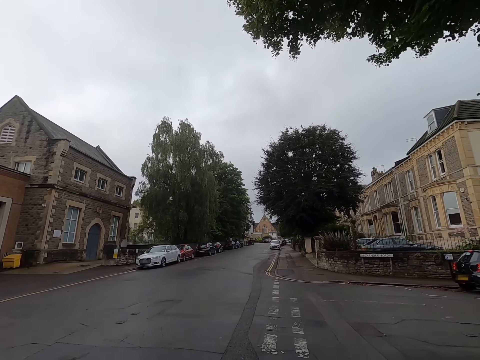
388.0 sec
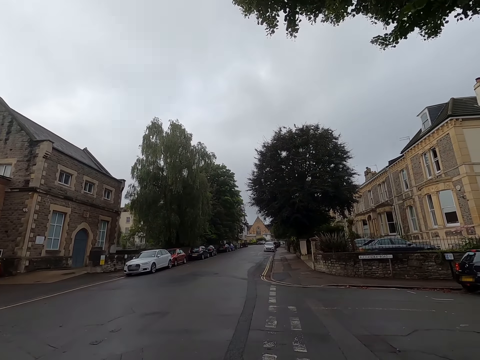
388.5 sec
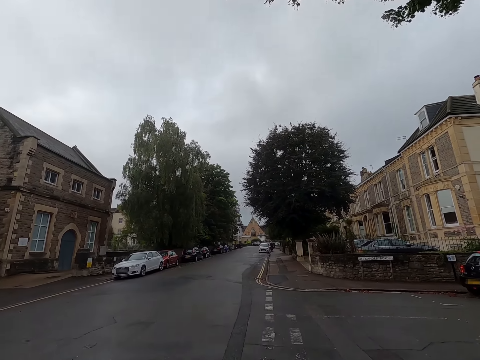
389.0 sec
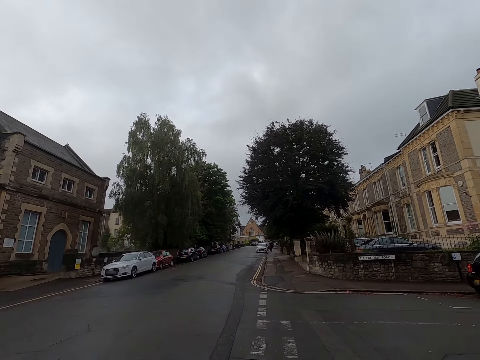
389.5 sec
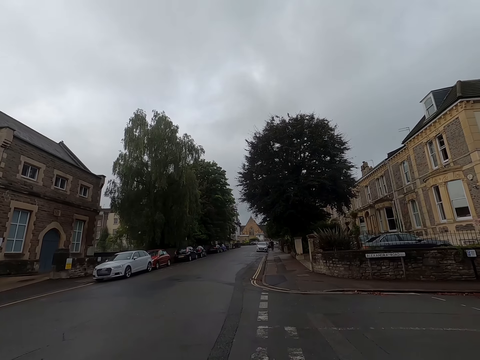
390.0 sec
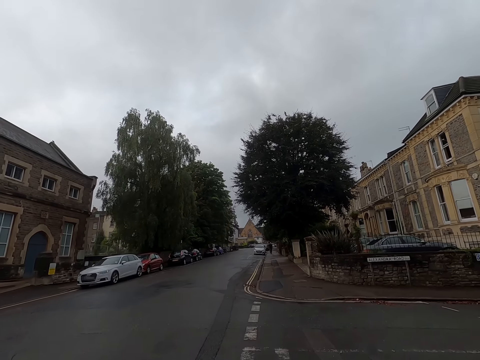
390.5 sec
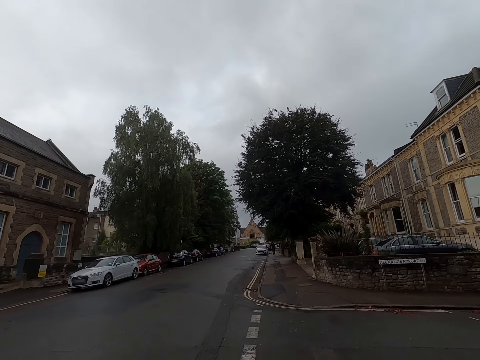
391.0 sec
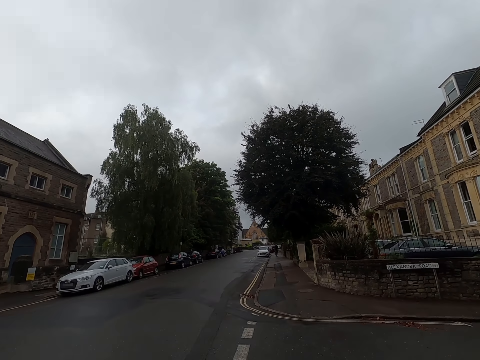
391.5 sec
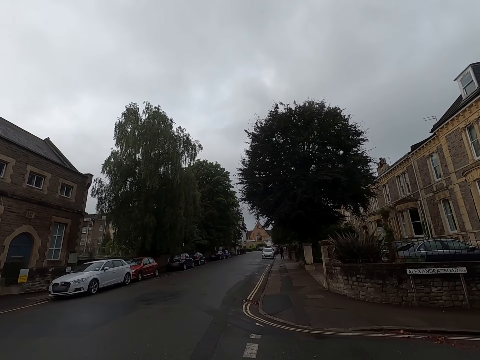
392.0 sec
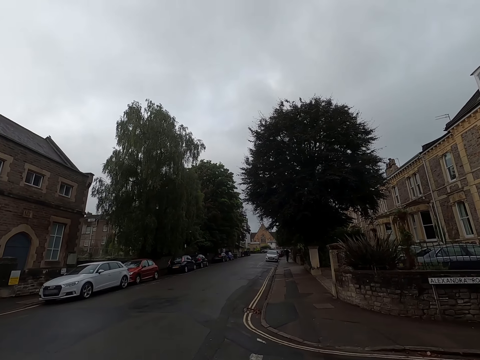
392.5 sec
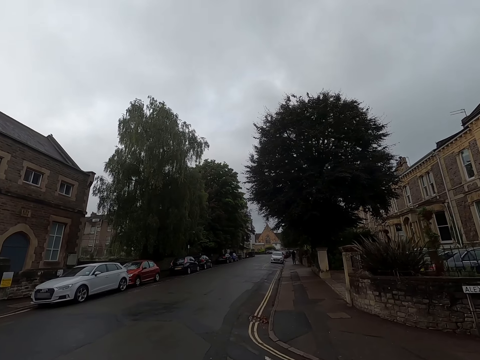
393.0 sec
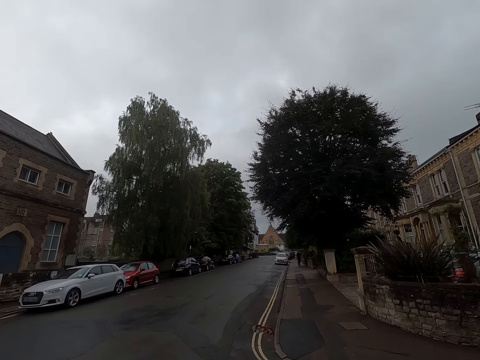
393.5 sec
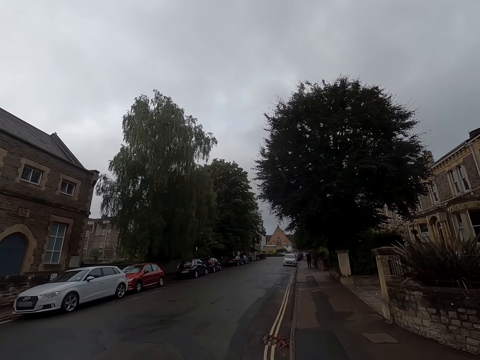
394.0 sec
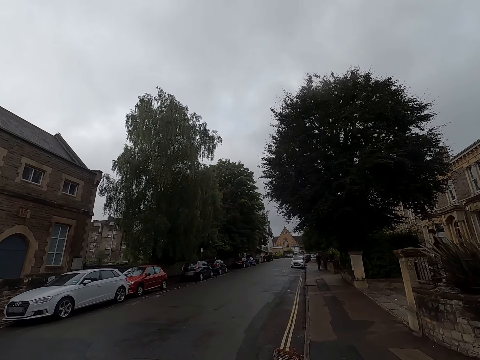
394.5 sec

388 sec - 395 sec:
The camera wearer crosses the road.

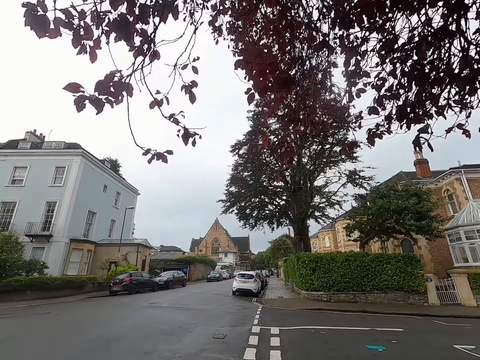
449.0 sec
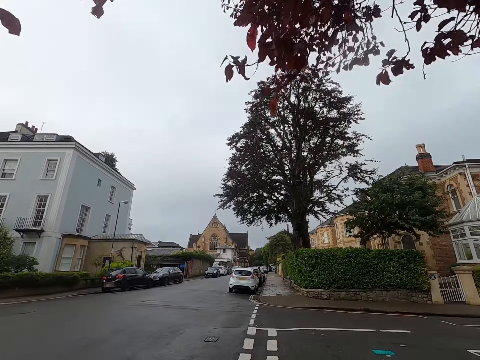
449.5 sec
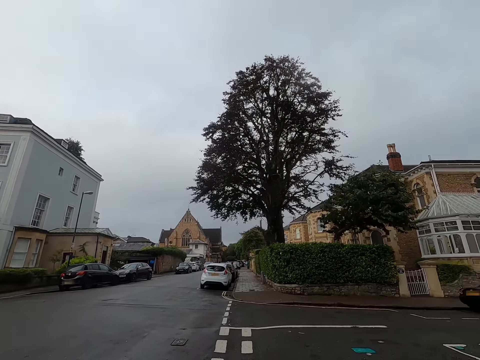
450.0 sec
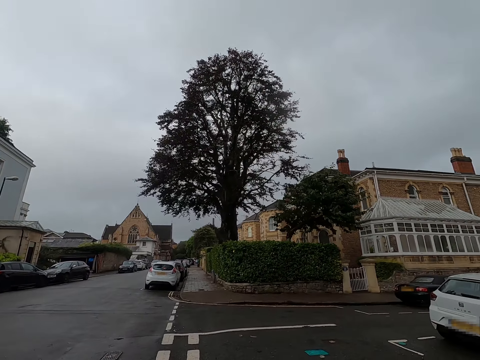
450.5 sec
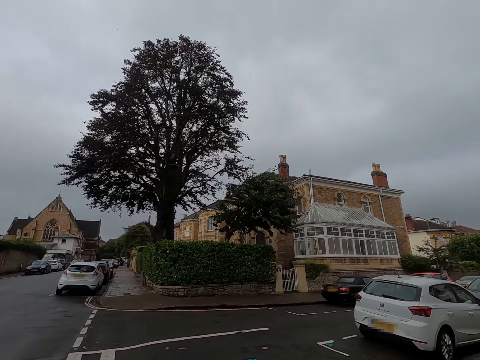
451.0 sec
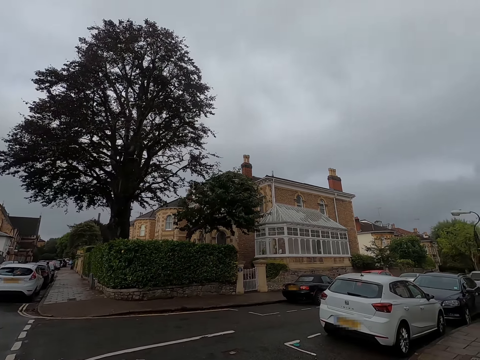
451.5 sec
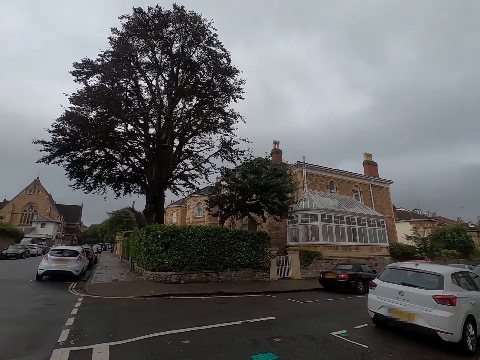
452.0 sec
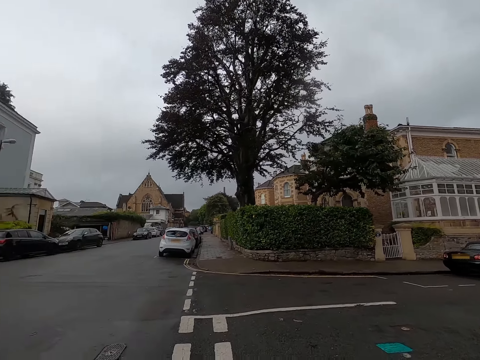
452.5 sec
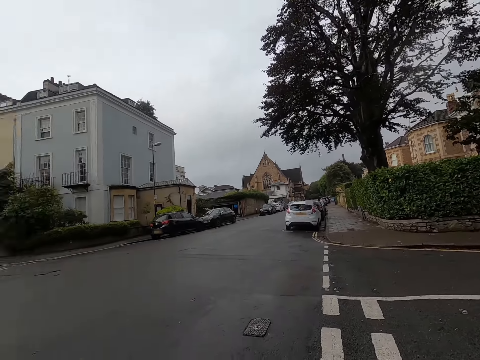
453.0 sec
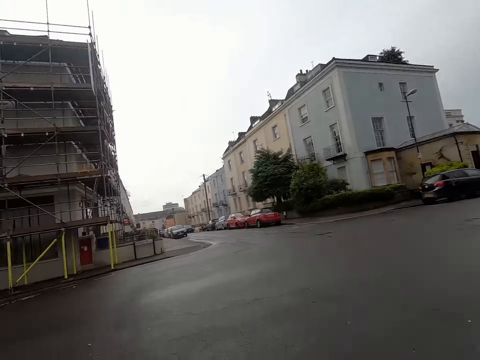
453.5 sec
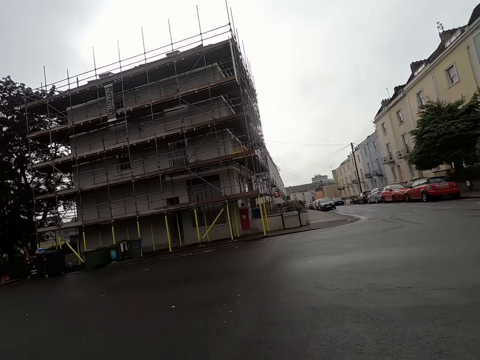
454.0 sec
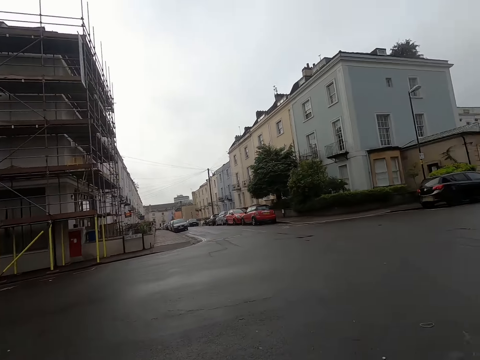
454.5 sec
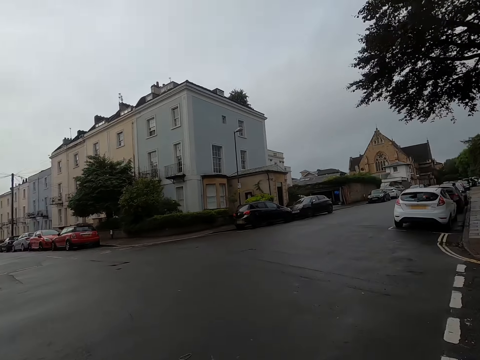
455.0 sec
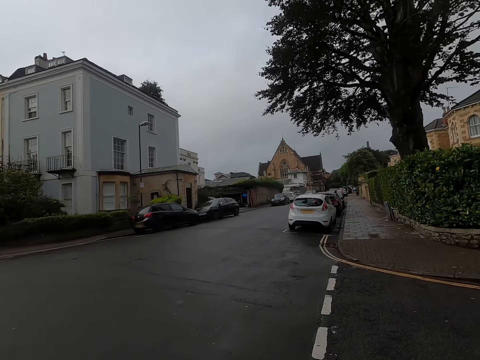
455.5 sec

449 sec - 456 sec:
The camera wearer crosses the road.

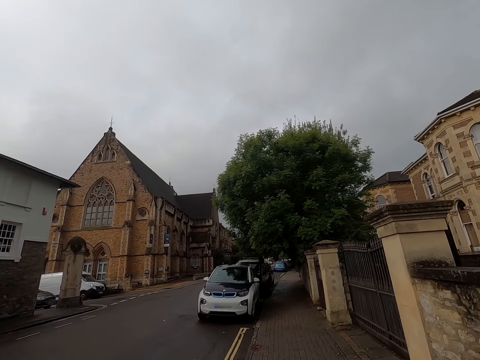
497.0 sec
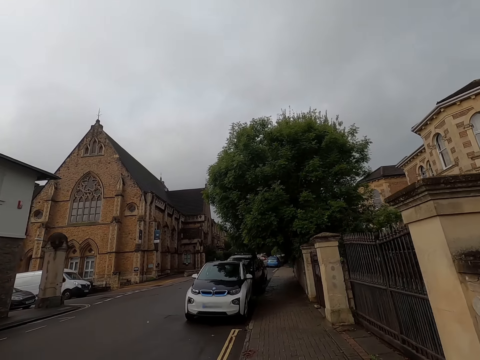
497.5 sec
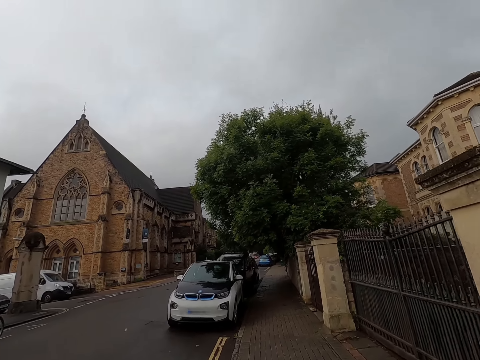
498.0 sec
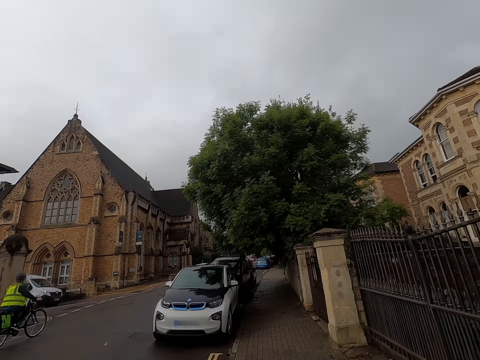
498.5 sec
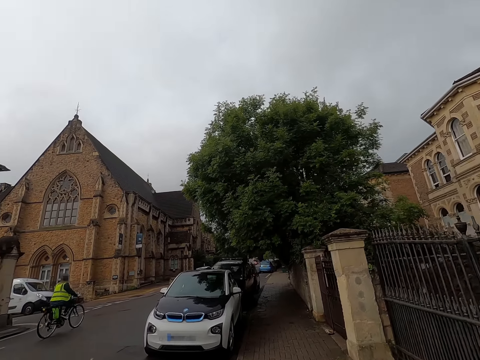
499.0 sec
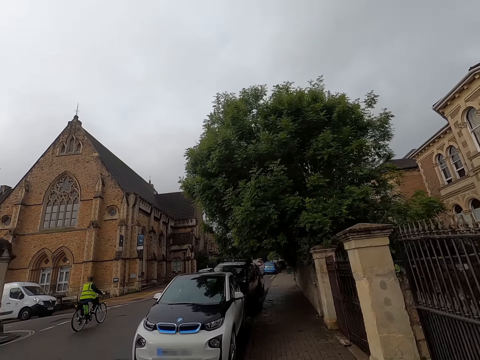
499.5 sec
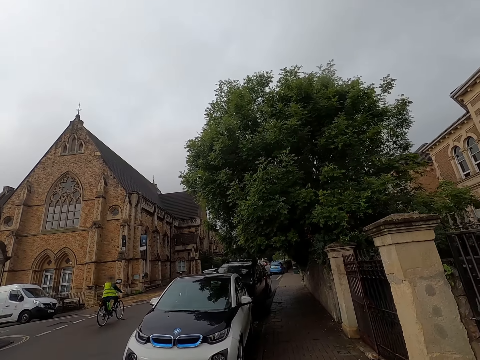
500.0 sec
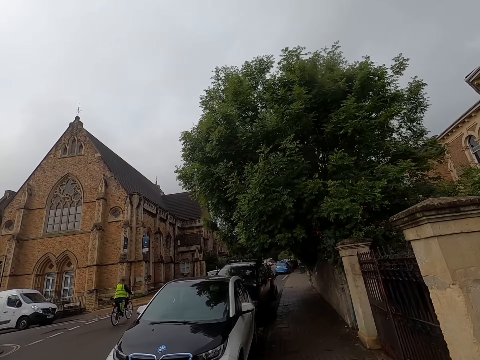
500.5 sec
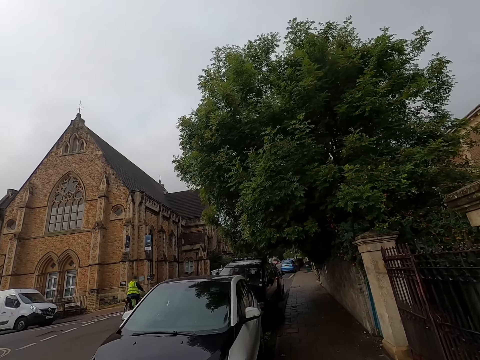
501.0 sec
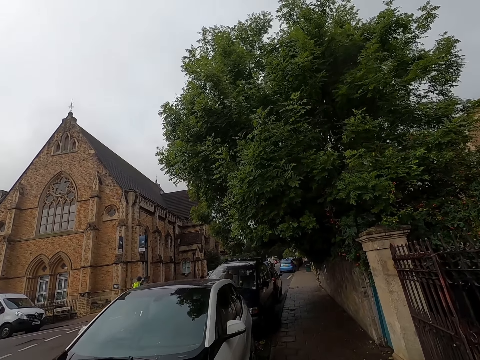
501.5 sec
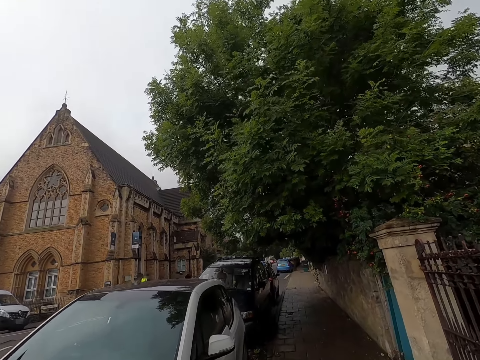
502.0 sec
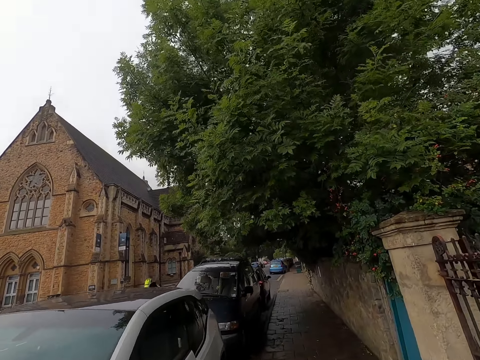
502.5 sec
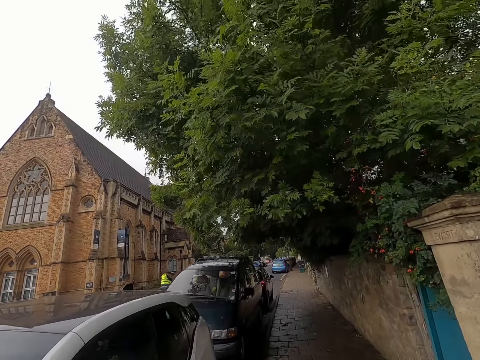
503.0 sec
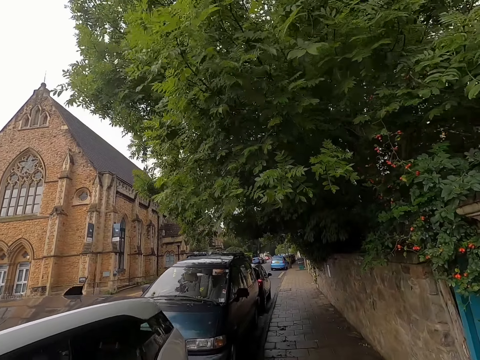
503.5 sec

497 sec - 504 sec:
A bike rider rides past the camera wearer.

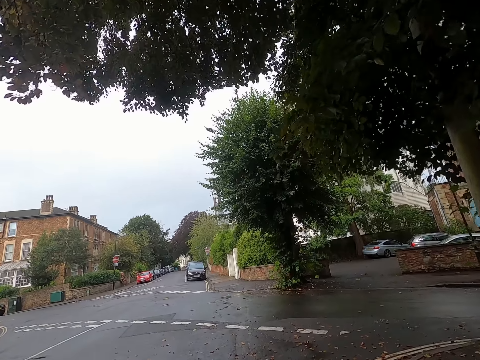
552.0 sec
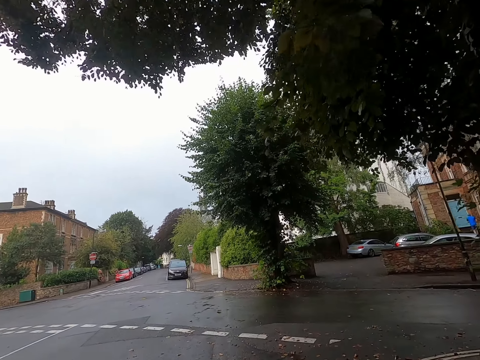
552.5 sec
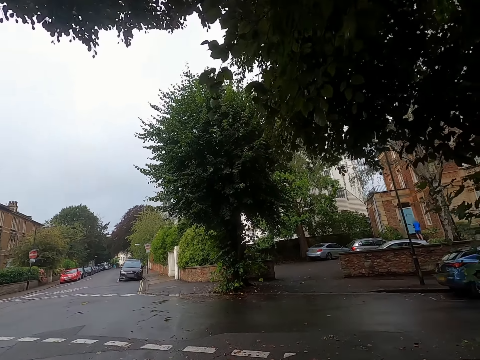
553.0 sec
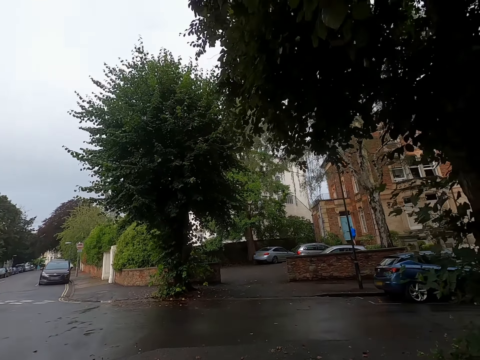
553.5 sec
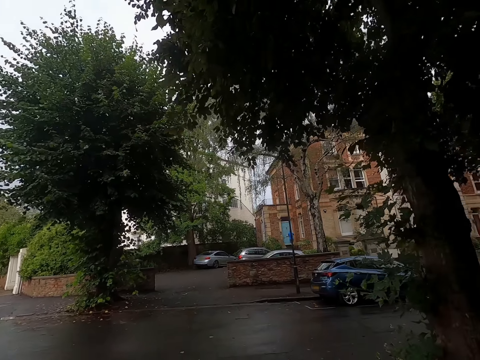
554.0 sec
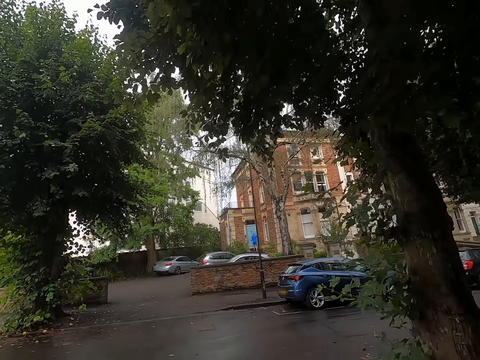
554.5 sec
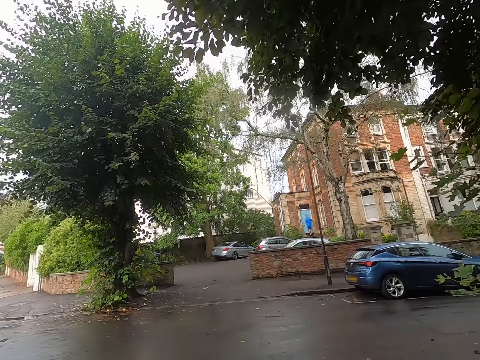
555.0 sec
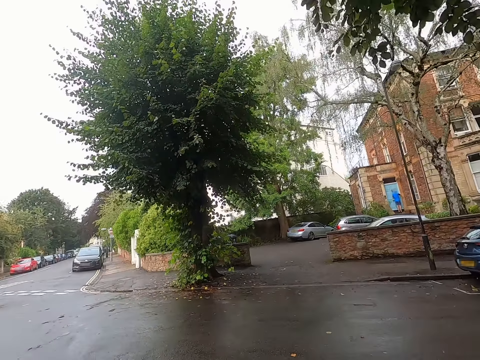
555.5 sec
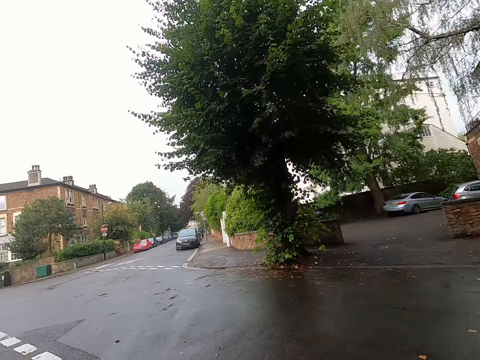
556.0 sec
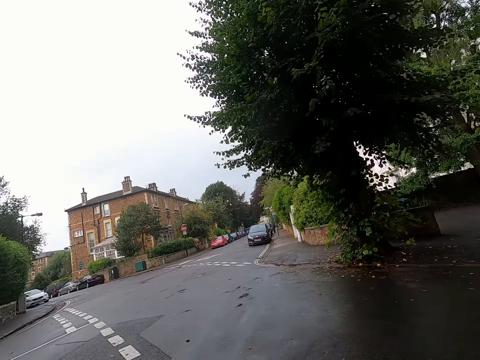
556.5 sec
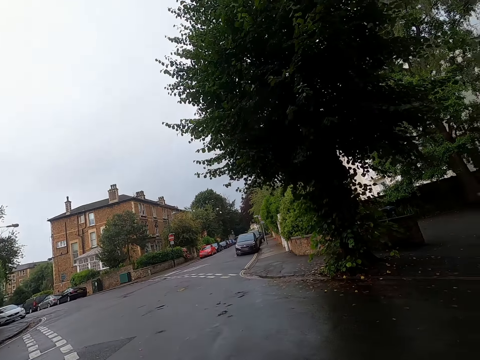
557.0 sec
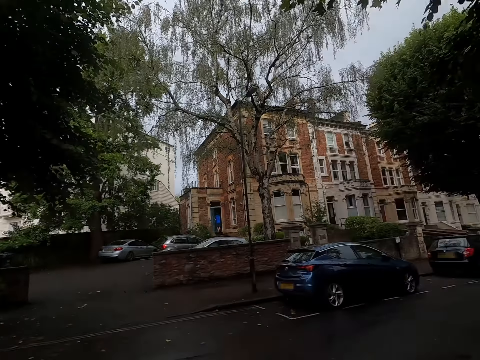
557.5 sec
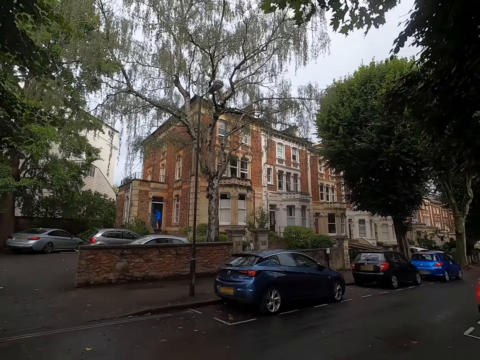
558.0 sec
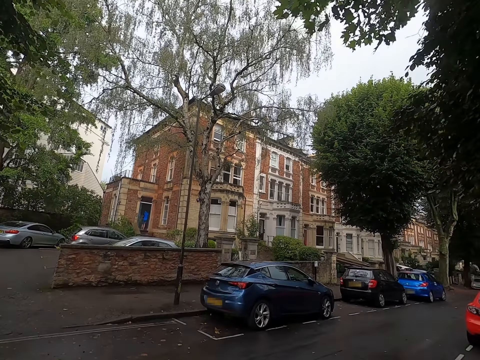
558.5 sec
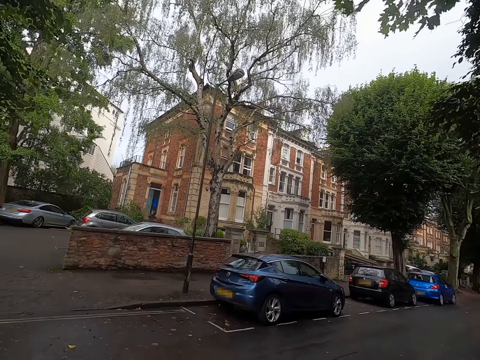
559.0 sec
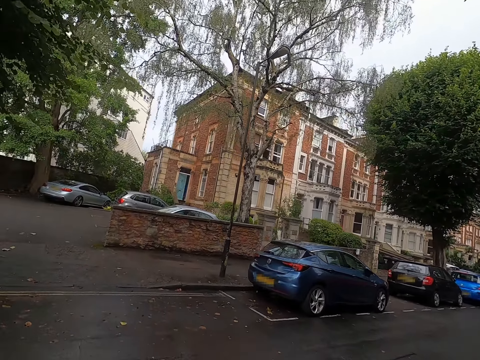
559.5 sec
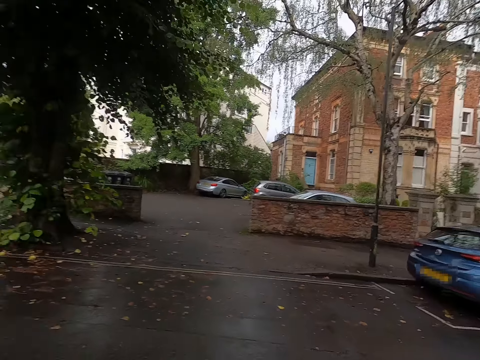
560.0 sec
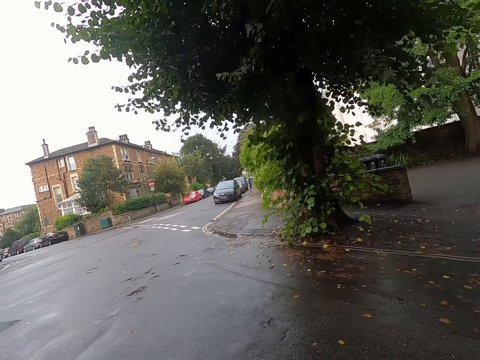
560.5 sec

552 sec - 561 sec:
The camera wearer crosses the road. They look around.
